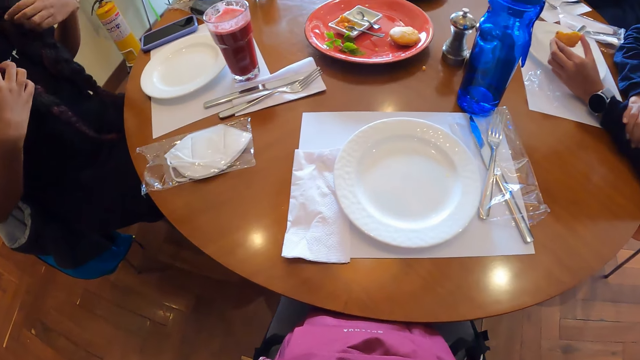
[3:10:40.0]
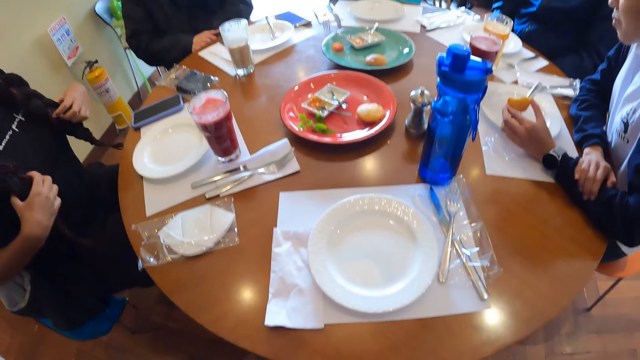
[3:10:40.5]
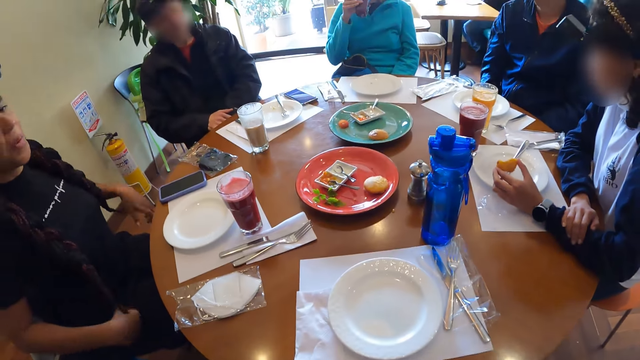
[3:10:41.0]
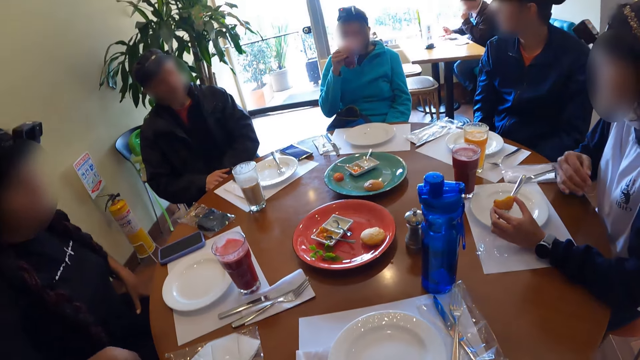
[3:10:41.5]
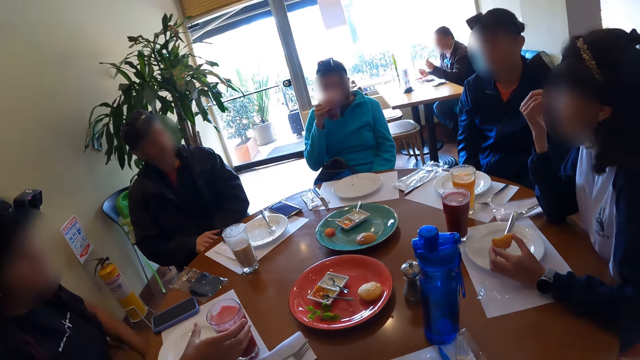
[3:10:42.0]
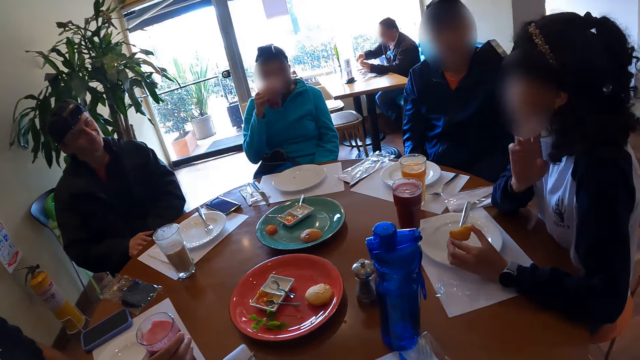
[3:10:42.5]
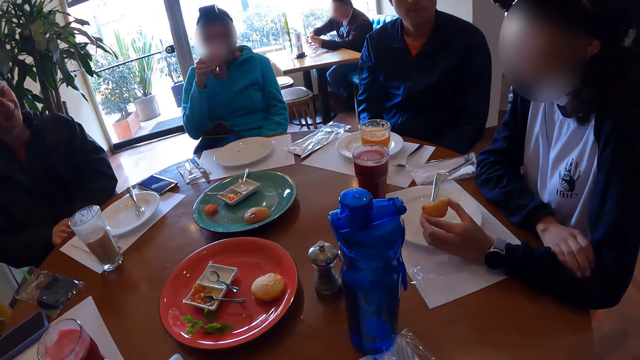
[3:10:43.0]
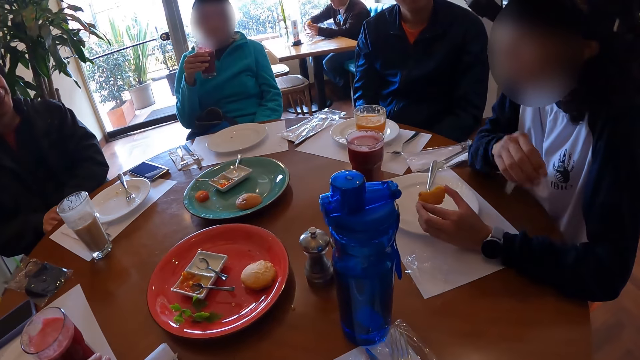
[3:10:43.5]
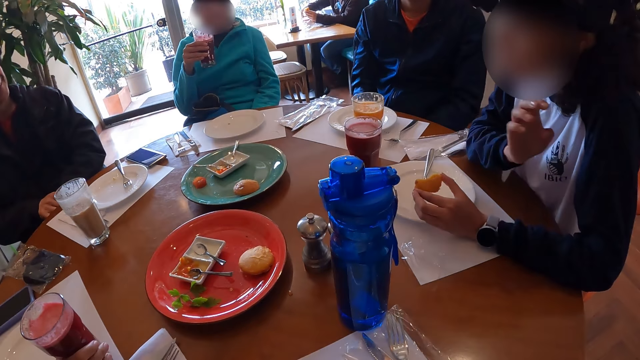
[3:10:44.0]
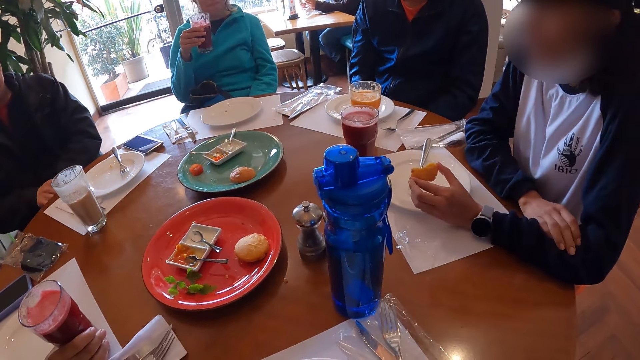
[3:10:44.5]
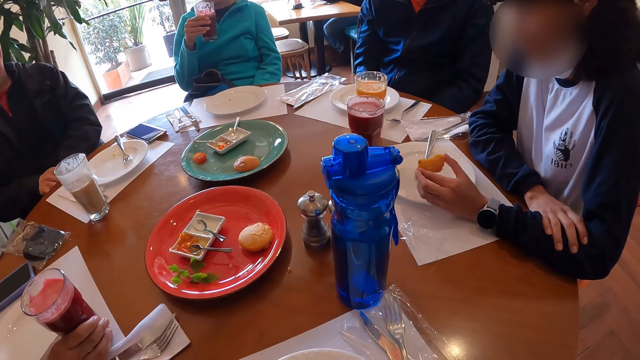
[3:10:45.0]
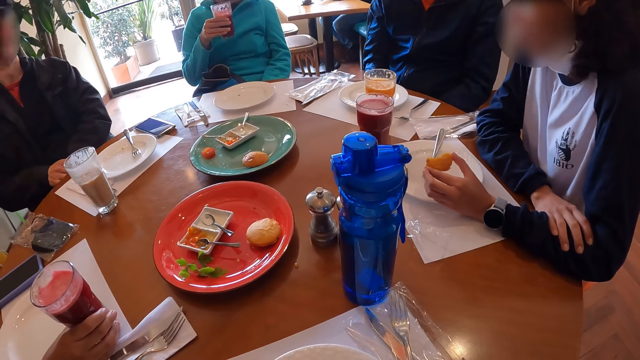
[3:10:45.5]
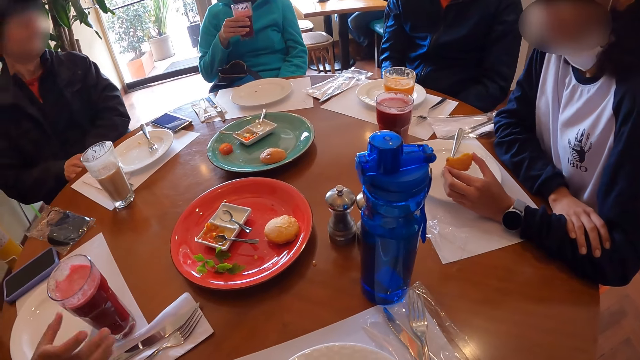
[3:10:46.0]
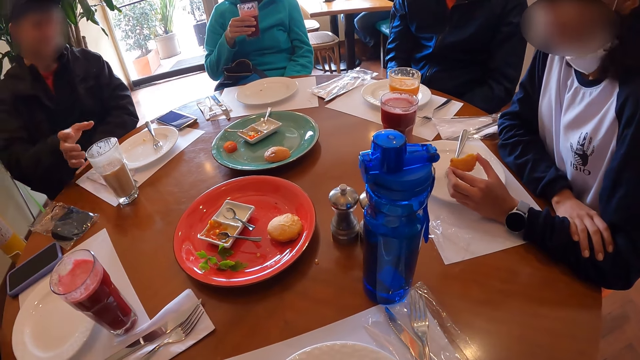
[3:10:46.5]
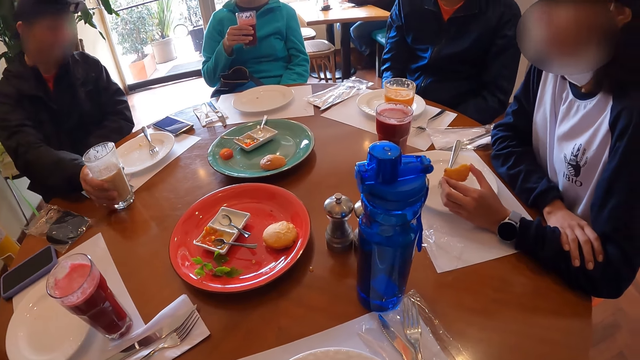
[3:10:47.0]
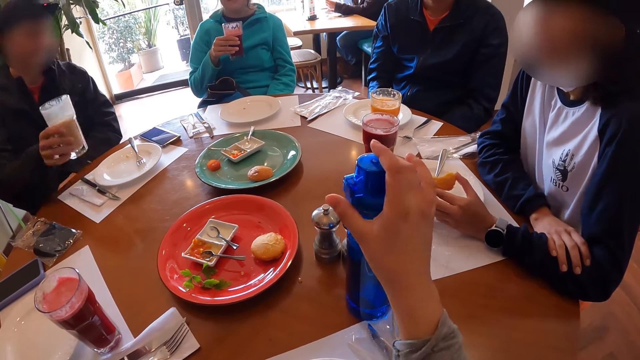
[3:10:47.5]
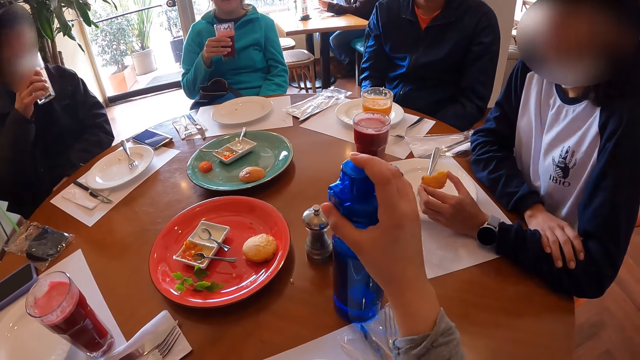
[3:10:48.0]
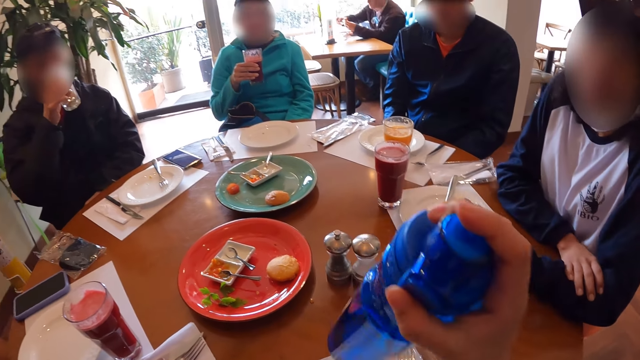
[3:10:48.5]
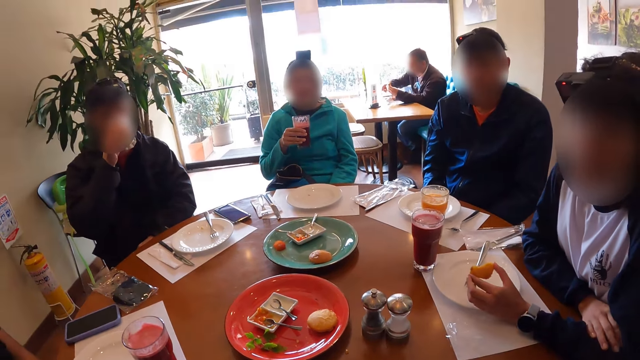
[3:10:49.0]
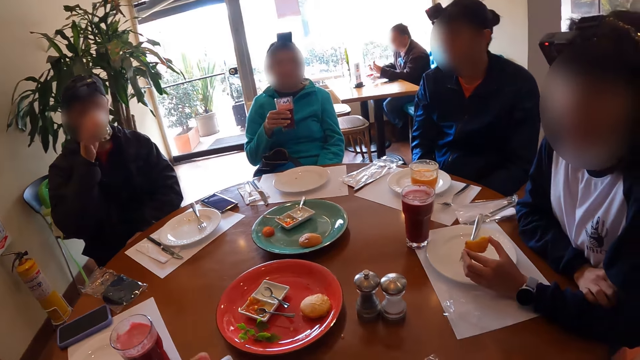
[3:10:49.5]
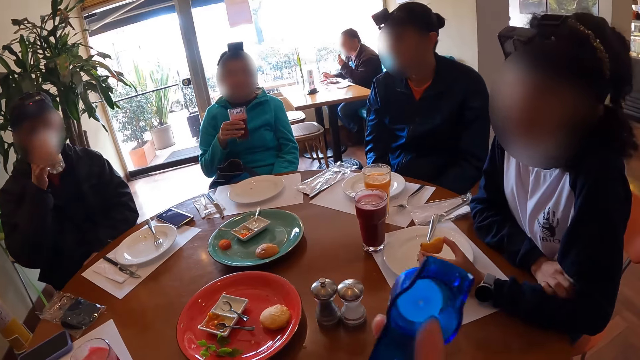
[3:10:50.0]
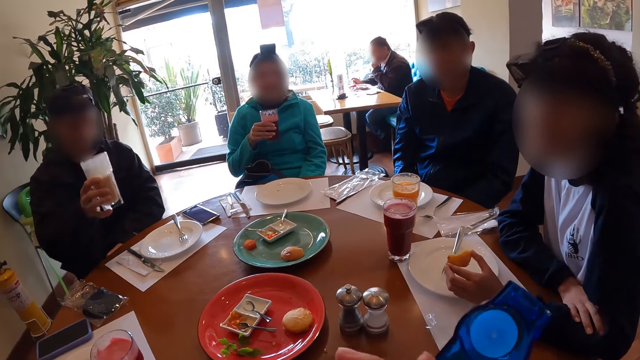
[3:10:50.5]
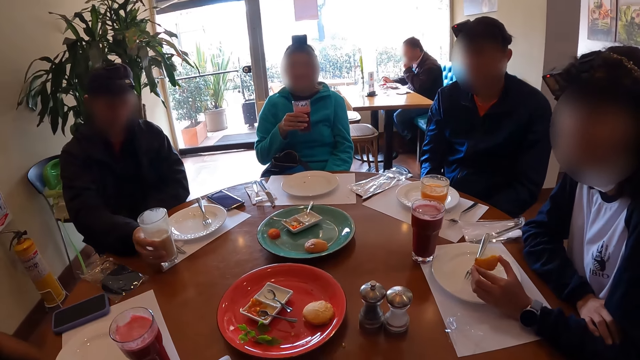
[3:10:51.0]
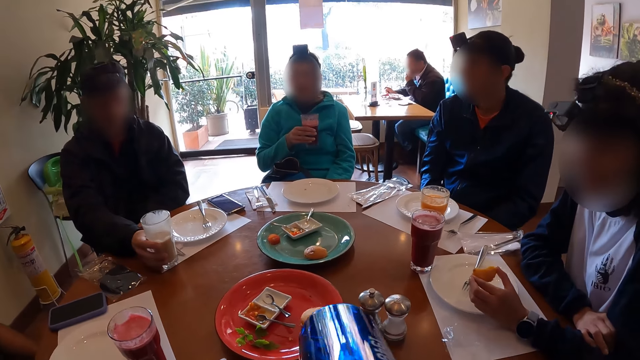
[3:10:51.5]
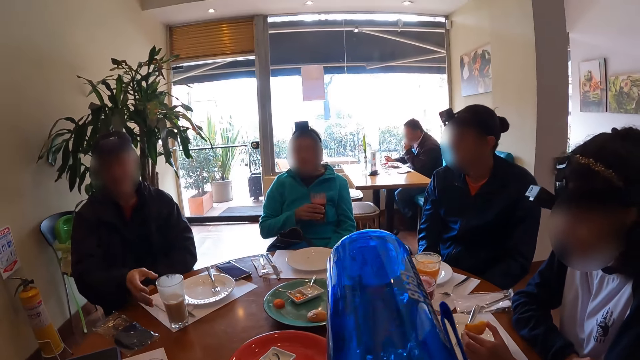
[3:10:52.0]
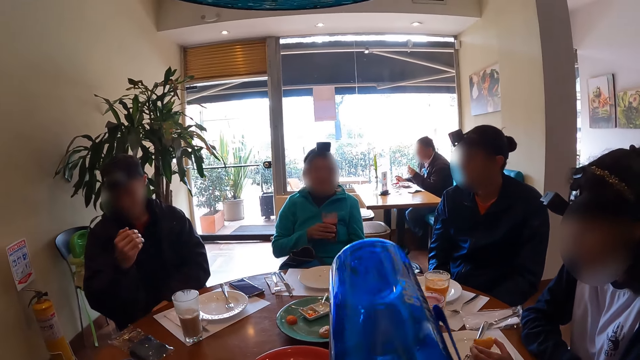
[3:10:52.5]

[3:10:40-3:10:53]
A man looks around. A woman drinks juice from the glass of juice in her right hand. The woman holds the glass of juice with her right hand. The man picks up the glass of juice from the table with his right hand. The camera wearer holds a water bottle on the table with her right hand. The man drinks juice from the glass of juice in his right hand. The camera wearer picks up the water bottle from the table with her right hand. She looks around. She opens the water bottle. The man drops the glass of juice on the table mat on the table with his right hand. The camera wearer drinks water from the water bottle in her right hand.

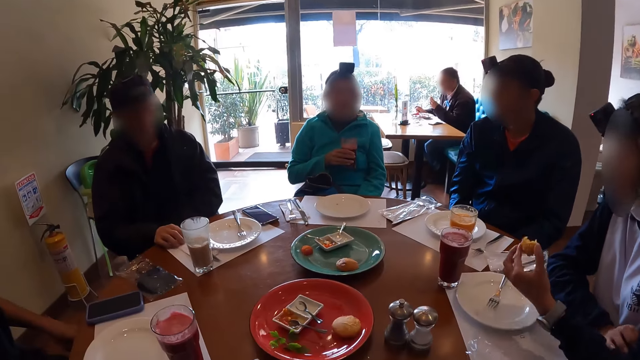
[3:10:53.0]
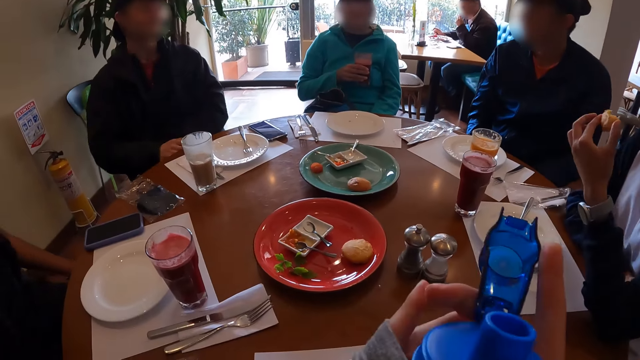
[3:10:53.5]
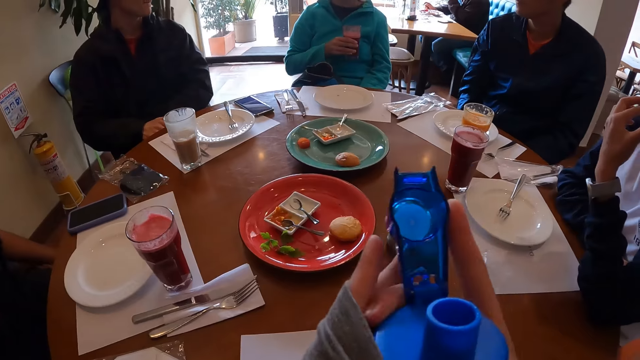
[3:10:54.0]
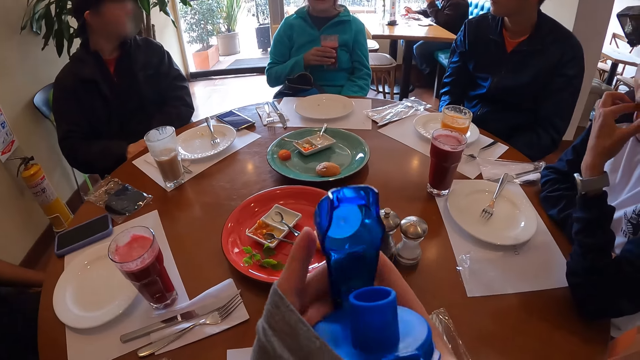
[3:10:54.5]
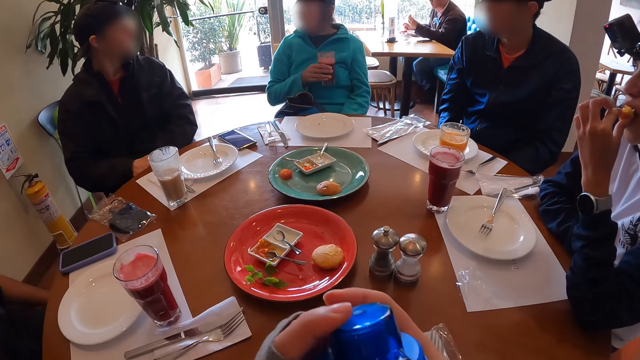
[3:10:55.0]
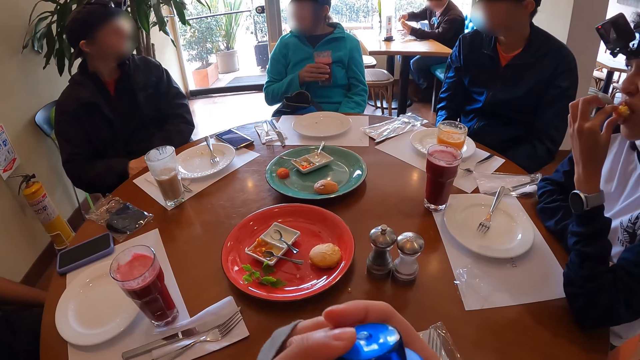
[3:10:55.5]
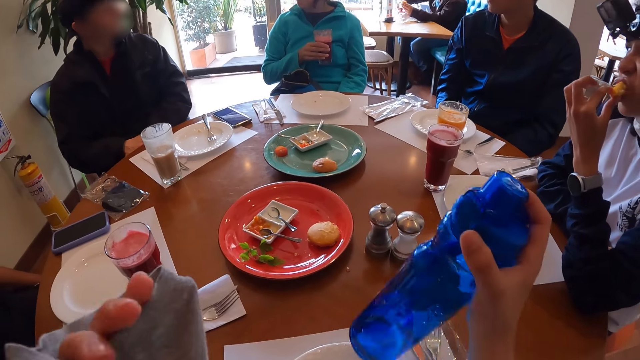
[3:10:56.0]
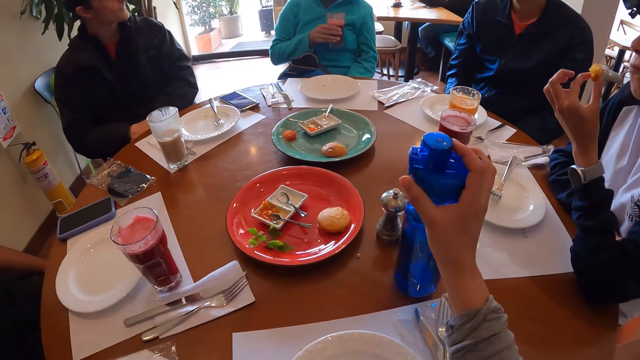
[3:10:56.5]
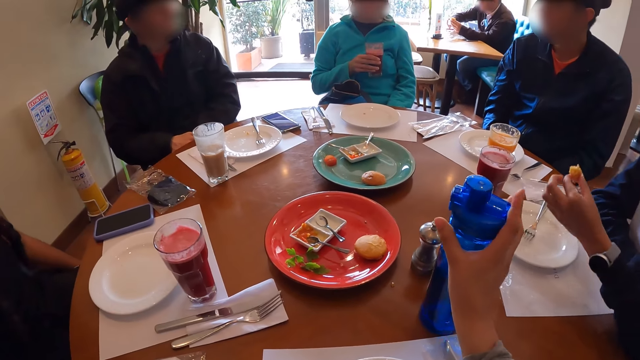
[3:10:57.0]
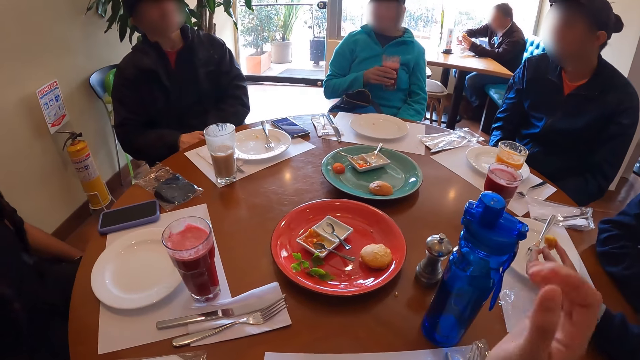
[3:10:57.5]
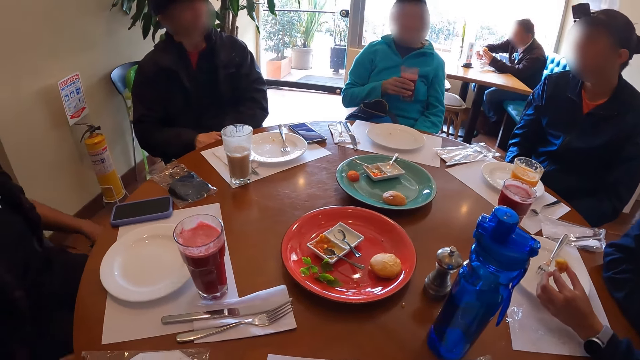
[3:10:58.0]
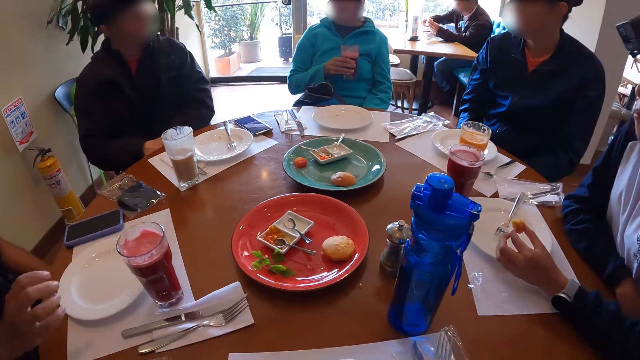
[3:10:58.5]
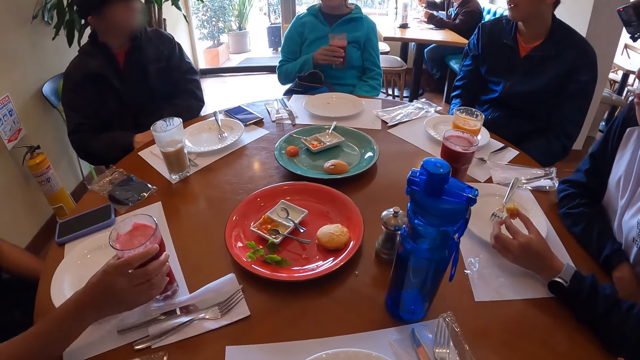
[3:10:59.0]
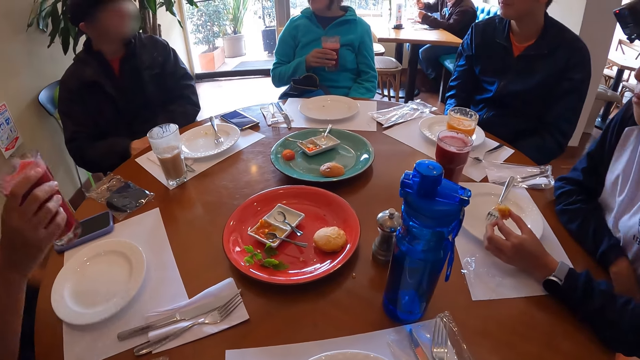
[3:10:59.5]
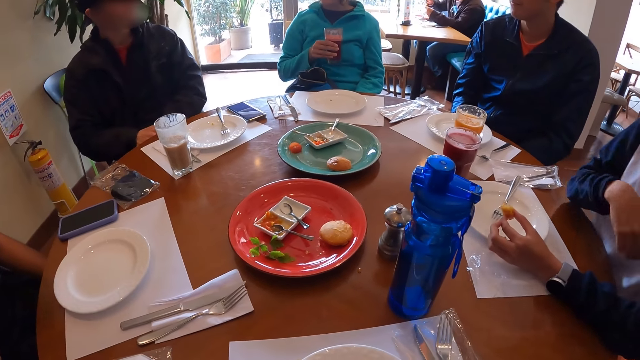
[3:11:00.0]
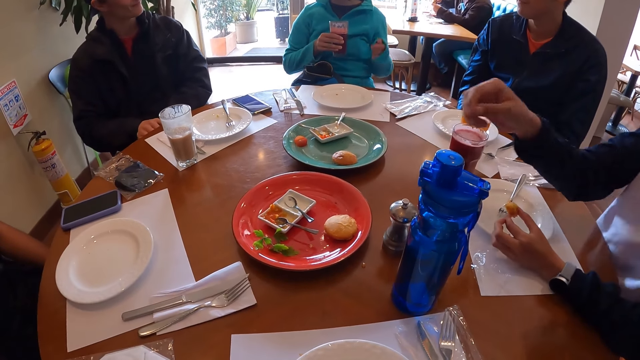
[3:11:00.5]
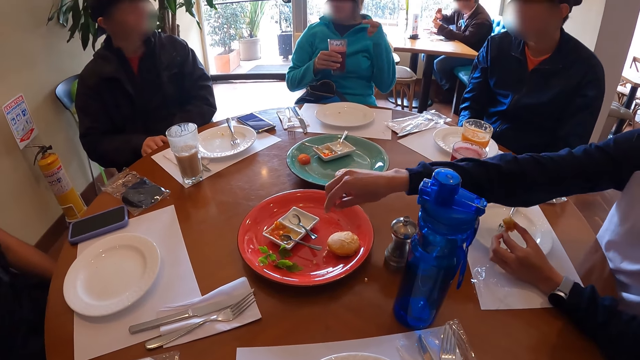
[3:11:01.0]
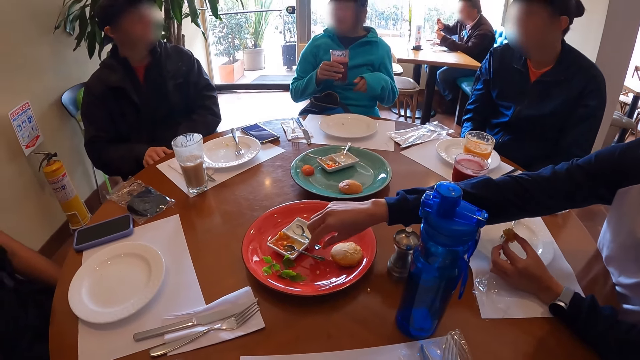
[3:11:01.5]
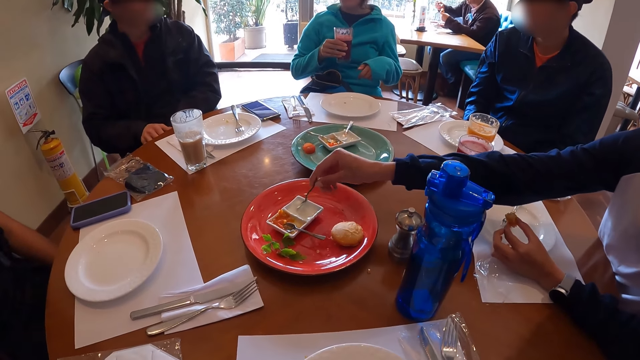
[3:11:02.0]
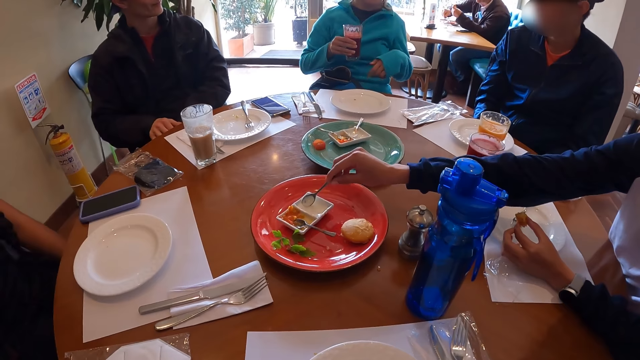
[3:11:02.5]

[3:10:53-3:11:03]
A man drops his right hand on the table. The camera wearer holds the water bottle with her hands. She closes the water bottle in her hands with her left hand. A woman bites the bun in her left hand. The camera wearer drops the water bottle on the table with her right hand. She looks around. Another woman uses gestures. The first woman picks up the spoon from the plate on the orange plate on the table with her right hand and scoops cream from the plate on the orange plate on the table with the spoon in her right hand.
